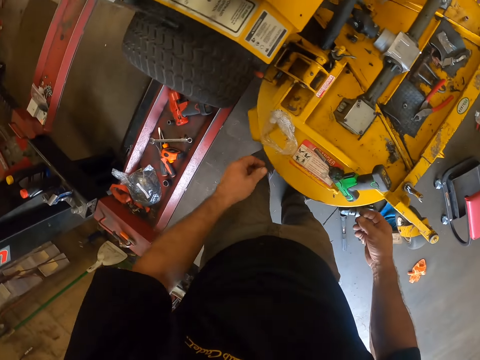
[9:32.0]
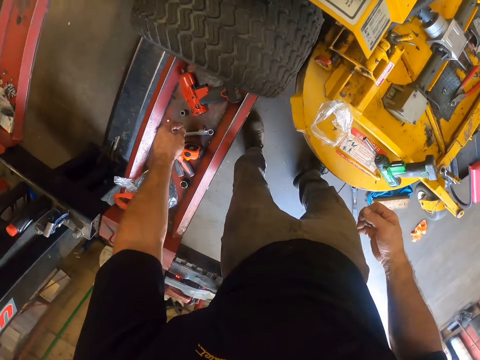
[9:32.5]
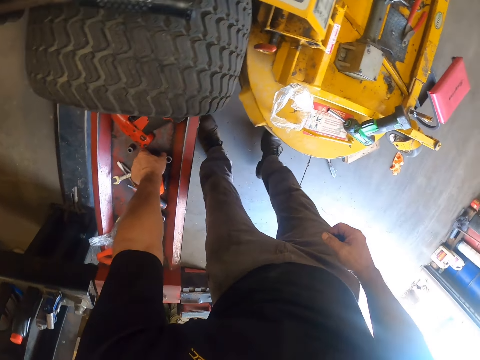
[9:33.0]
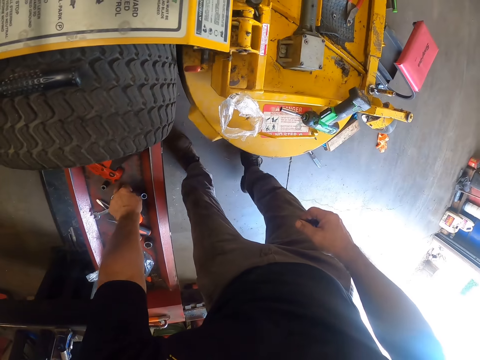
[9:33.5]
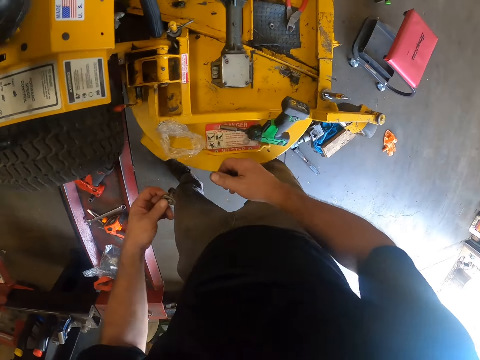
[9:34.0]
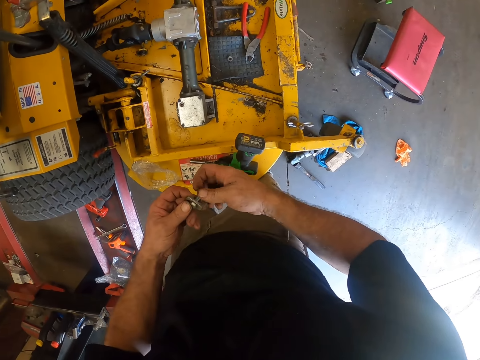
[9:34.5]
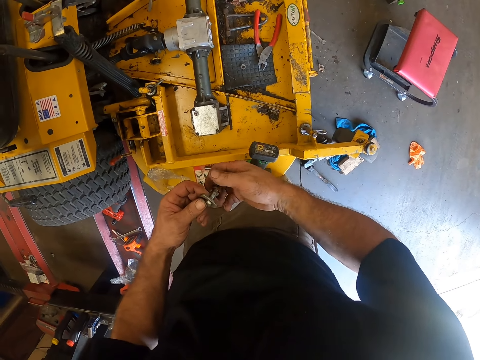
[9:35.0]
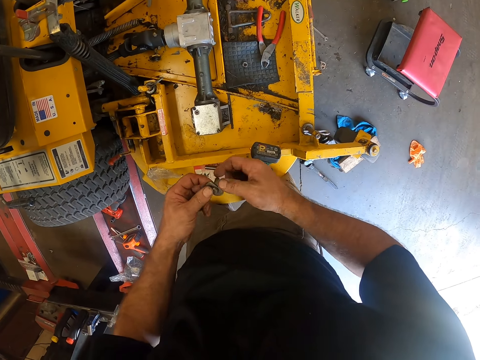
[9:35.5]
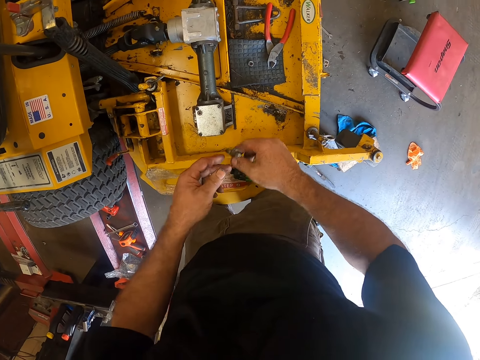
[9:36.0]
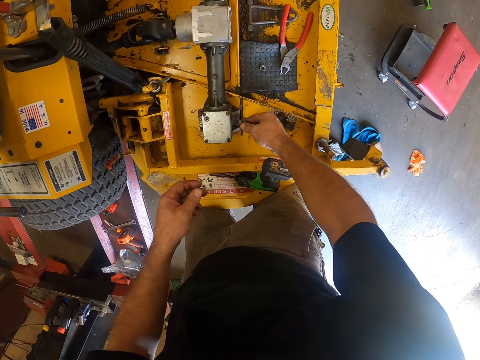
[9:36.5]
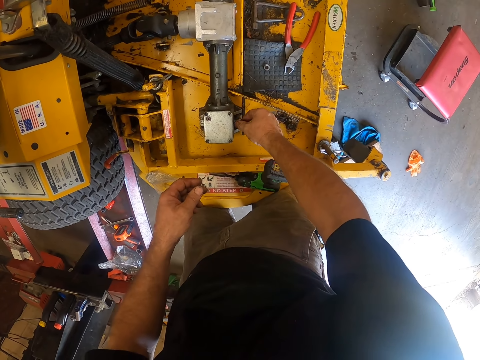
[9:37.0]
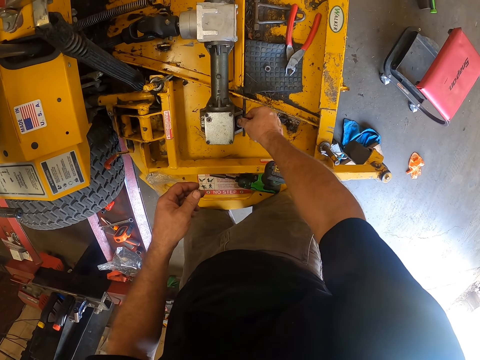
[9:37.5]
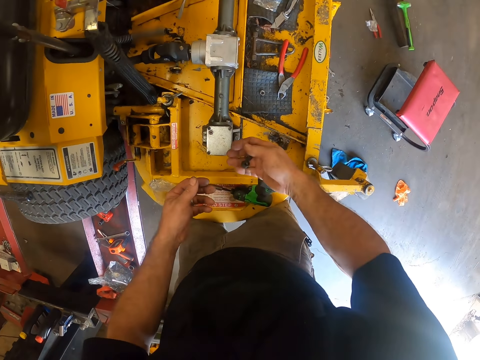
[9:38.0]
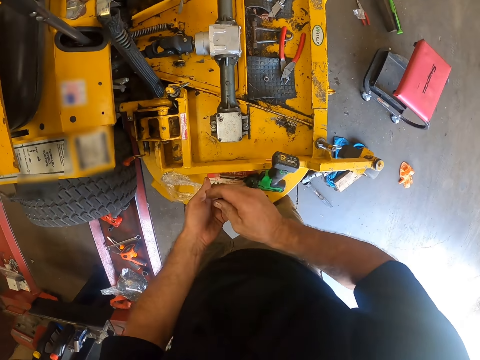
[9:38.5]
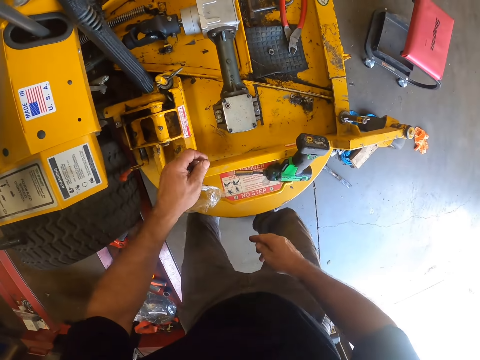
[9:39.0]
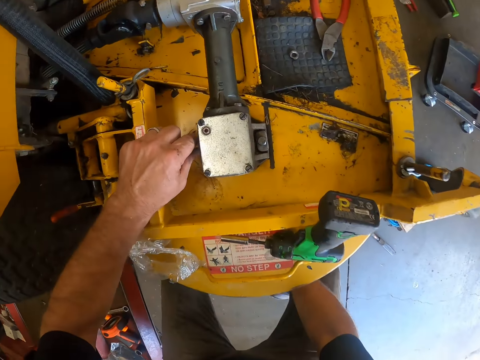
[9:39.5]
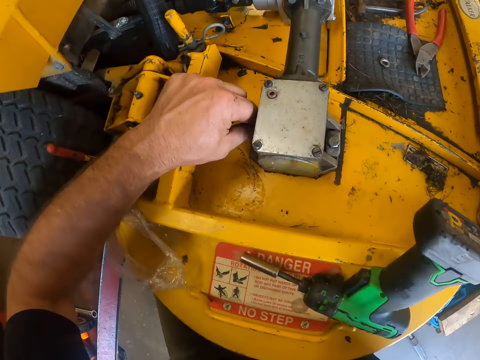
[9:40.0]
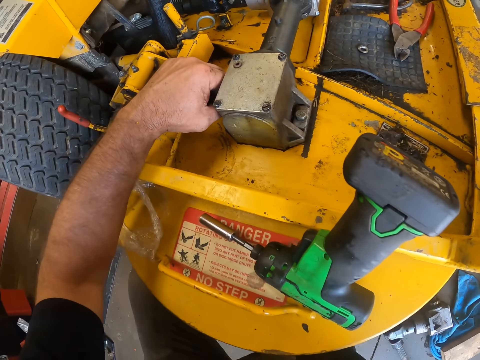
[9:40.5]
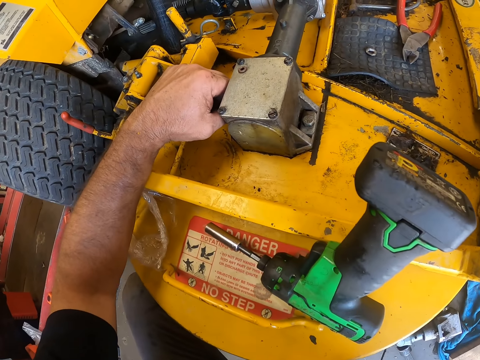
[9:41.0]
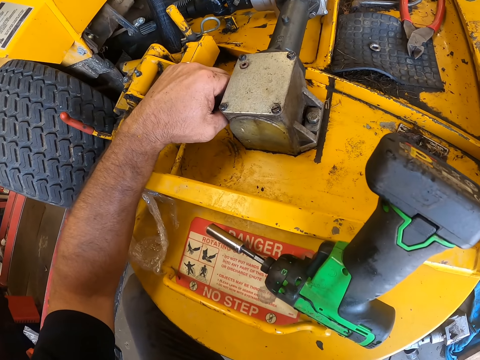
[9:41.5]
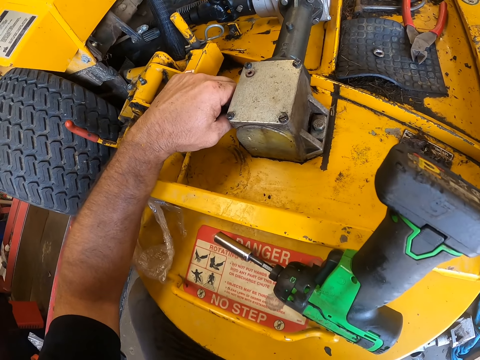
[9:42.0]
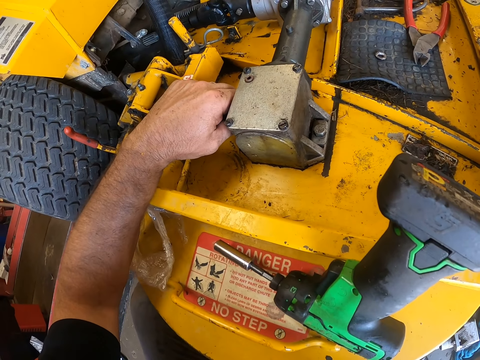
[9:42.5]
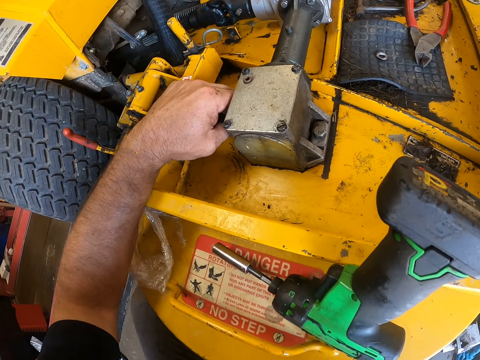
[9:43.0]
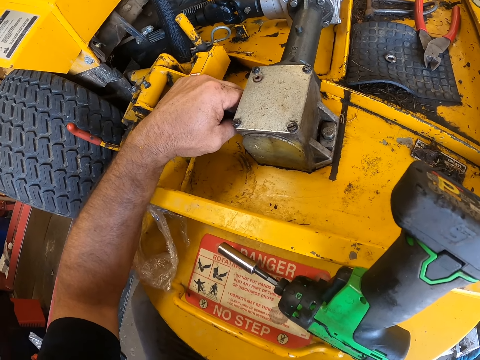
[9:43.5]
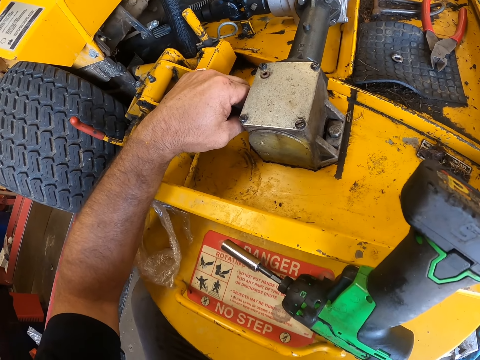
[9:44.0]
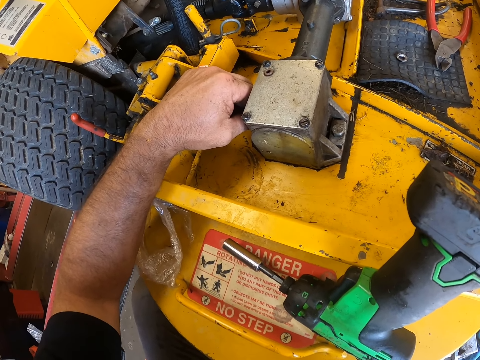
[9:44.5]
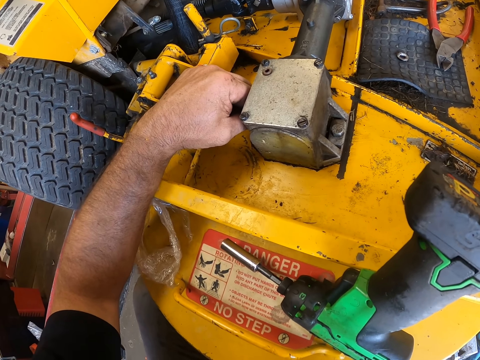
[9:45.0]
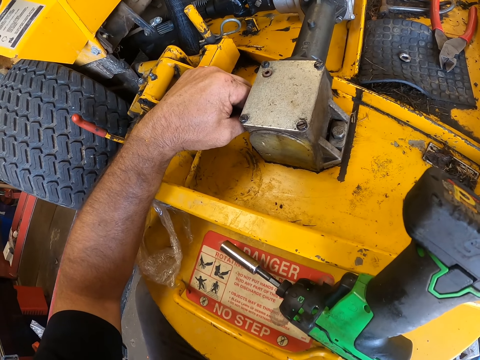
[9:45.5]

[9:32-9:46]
The camera wearer picks up a Ti crank bolt from the tool box with his left hand. He loosens a nut from the Ti crank bolt. He places the Ti crank bolt on the lawn mower with his right hand. He puts the nuts in his left hand. He tightens the Ti crank bolt in the lawn mower with his left hand.

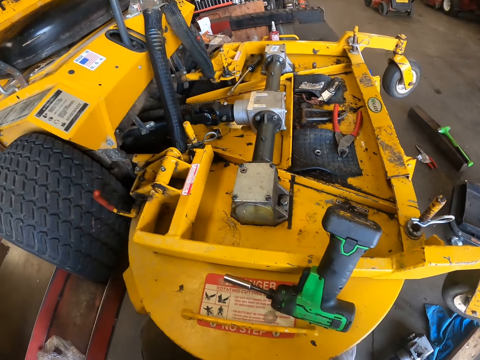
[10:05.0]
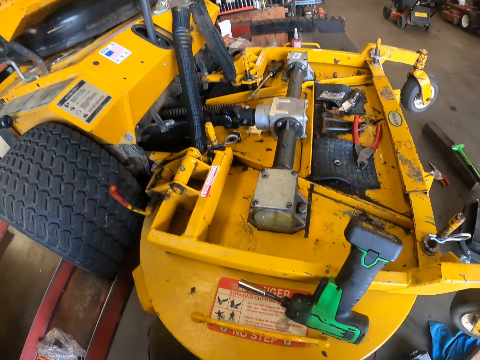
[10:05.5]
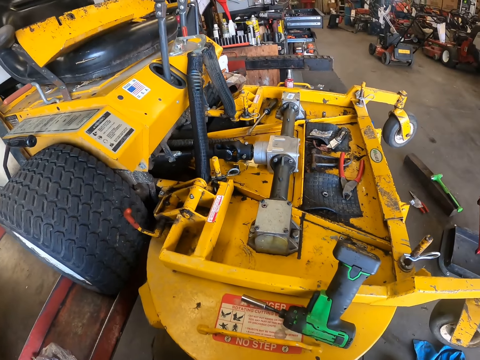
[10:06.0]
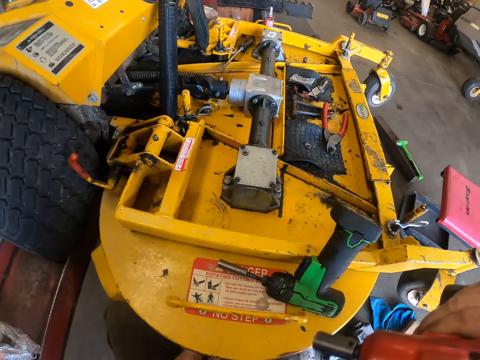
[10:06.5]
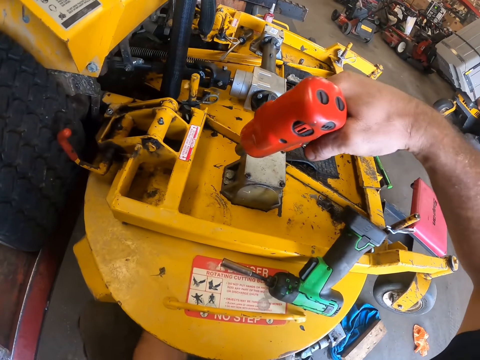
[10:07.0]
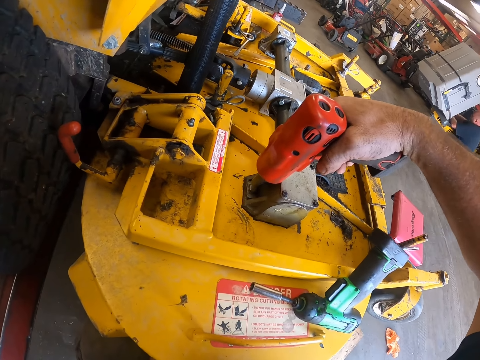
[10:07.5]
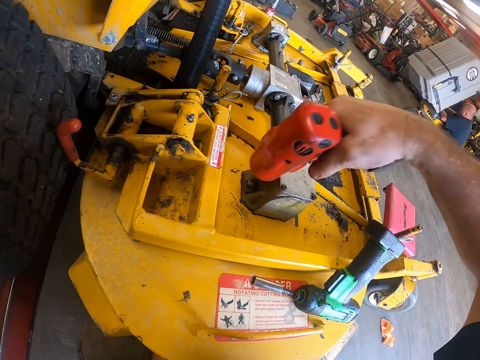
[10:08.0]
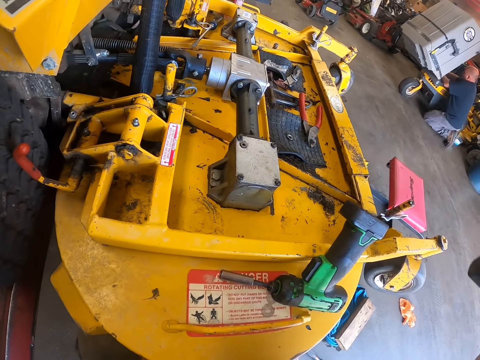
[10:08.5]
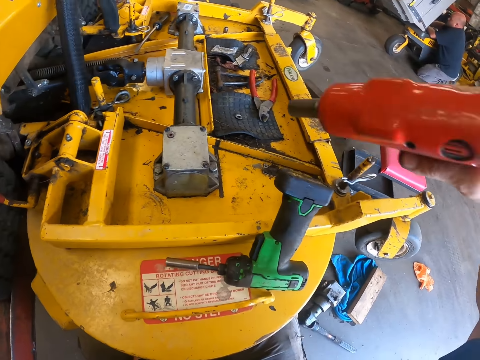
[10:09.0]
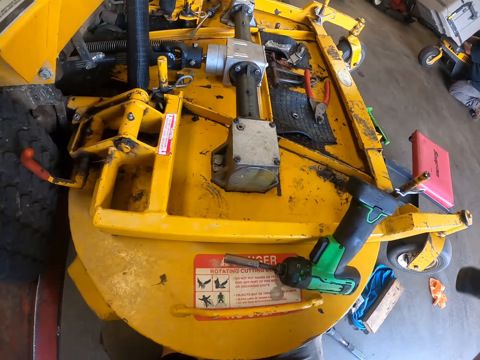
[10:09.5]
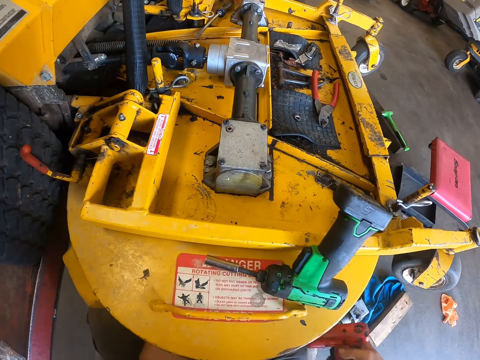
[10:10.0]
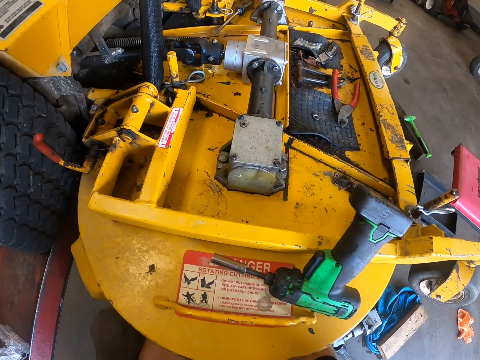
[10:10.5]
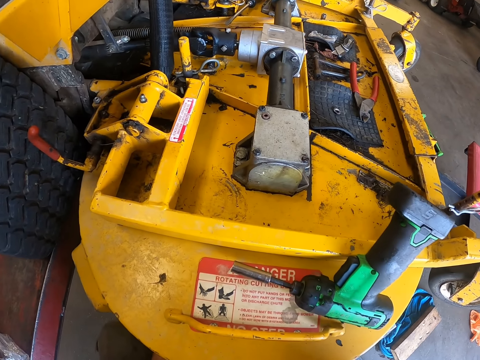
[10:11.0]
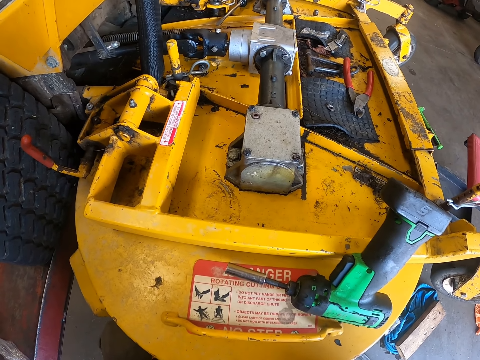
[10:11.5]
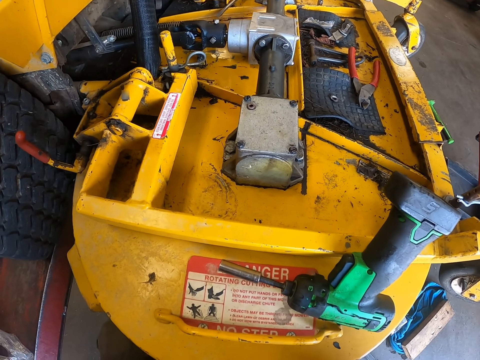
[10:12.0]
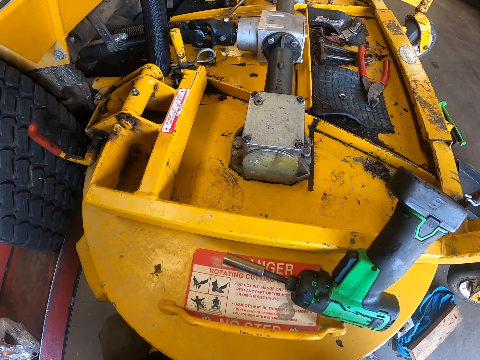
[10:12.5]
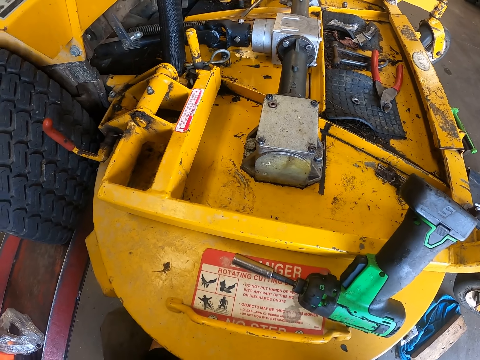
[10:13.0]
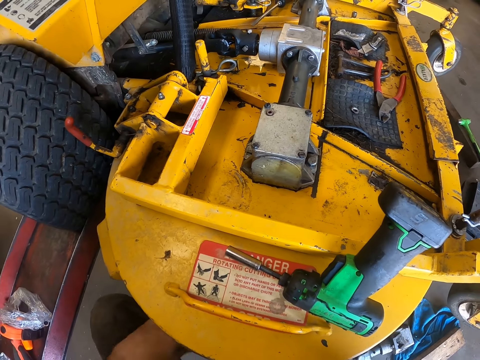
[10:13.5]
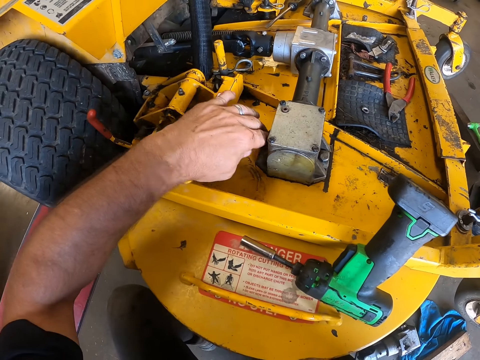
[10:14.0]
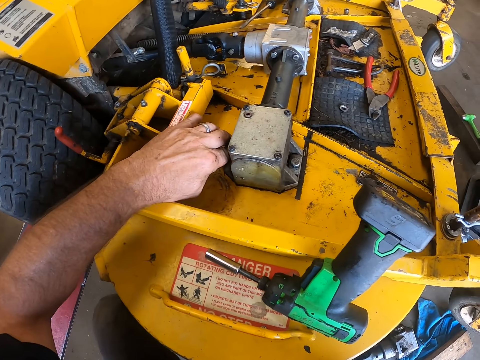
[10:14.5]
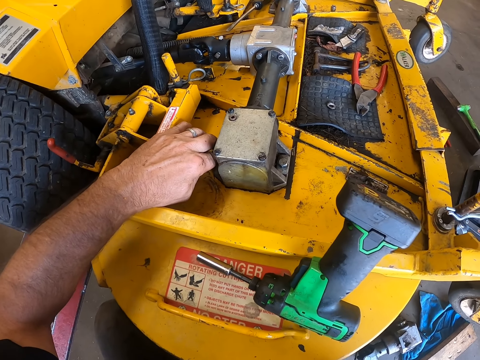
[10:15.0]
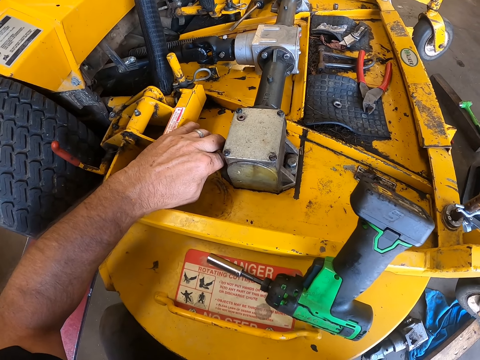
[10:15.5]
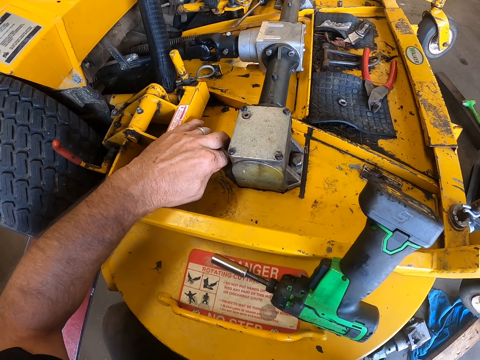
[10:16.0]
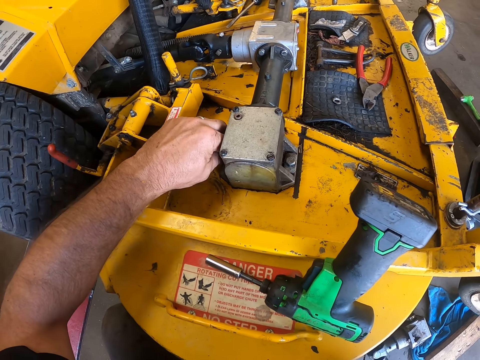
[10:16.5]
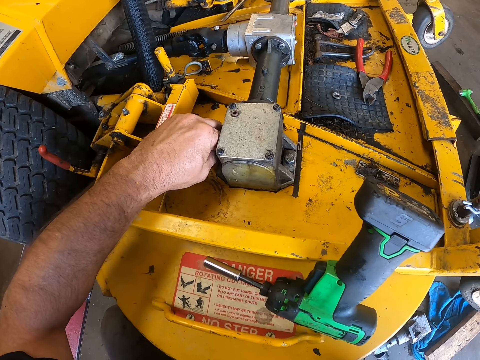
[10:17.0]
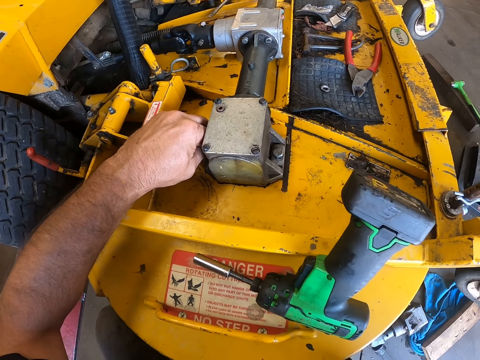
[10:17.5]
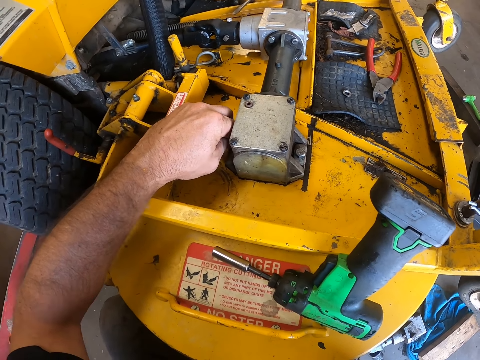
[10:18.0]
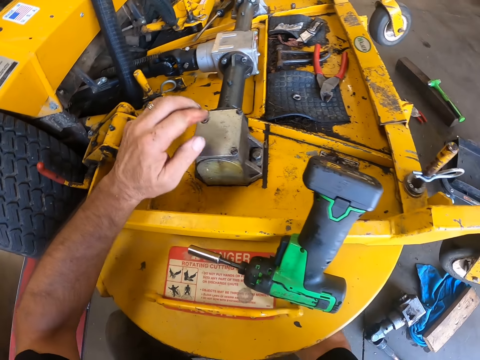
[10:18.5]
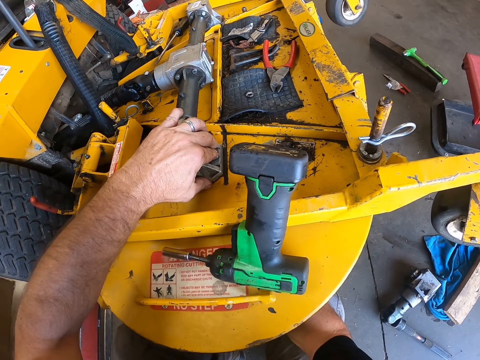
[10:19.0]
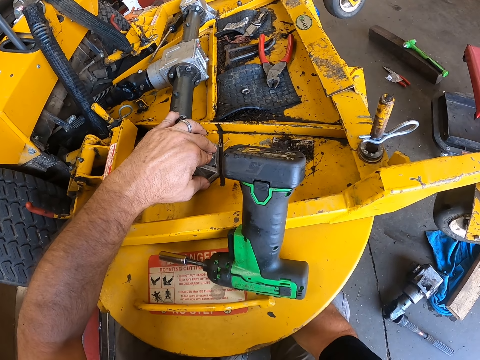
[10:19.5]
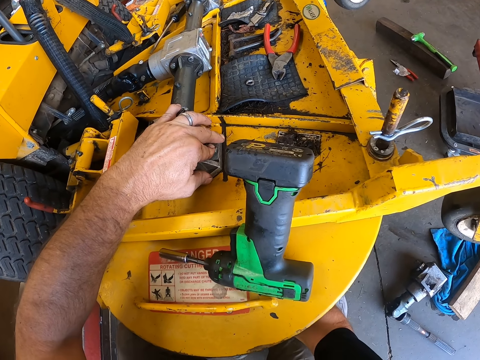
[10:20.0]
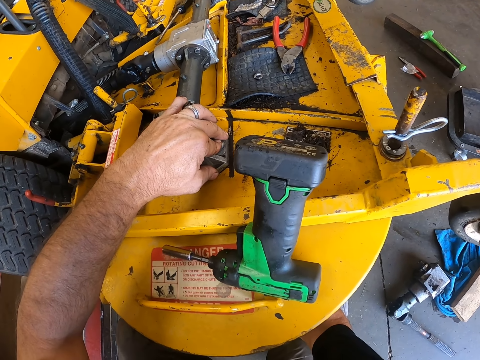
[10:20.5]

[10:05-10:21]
The camera wearer drills the bolt with the drill. He tightens the Ti crank bolt in the lawn mower with the bolt tightening machine in his right hand. He unscrews the Ti crank bolt in the lawn mower with the bolt tightening machine in his right hand. He presses the bolt down. He places his left hand in the lawn mower. He presses the other bolt down.
